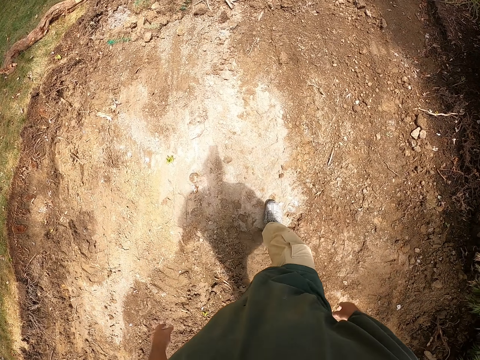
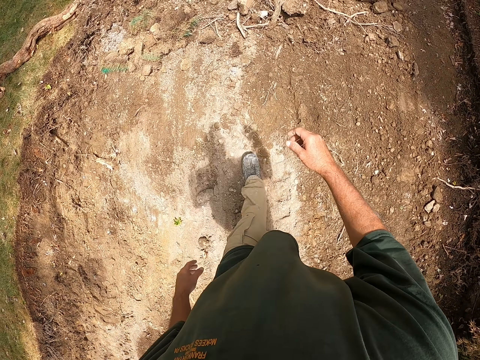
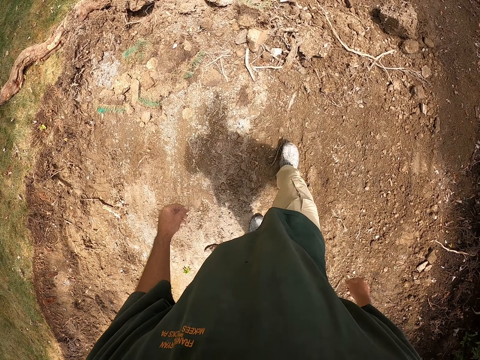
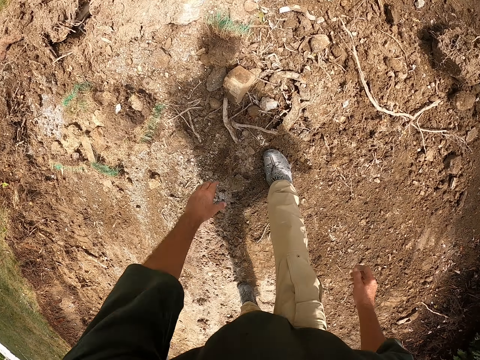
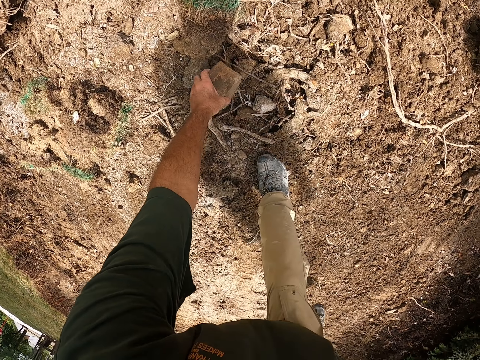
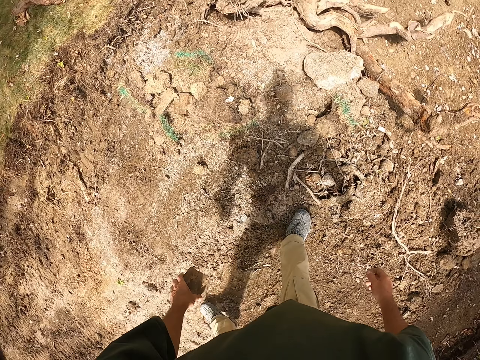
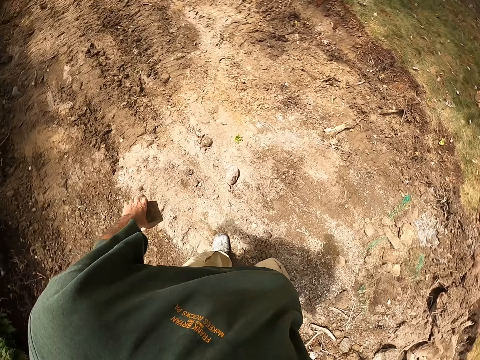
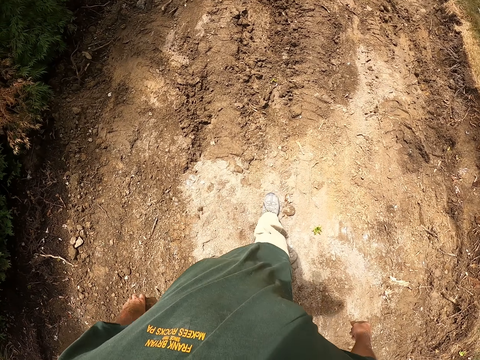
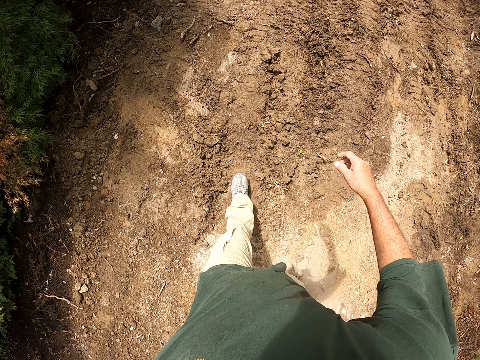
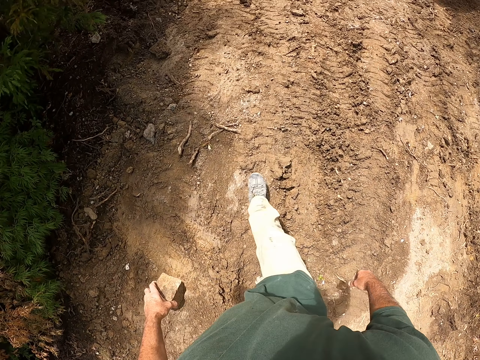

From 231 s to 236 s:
The camera wearer bends down. They pick another stone from the ground. They stand up and walk around the compound with the stone.

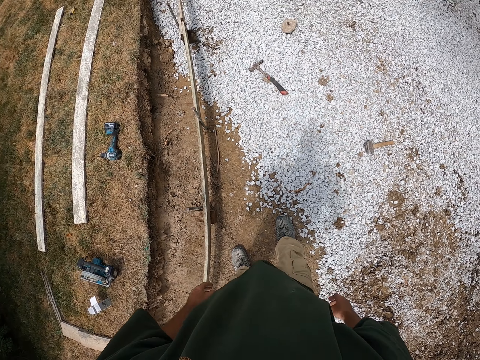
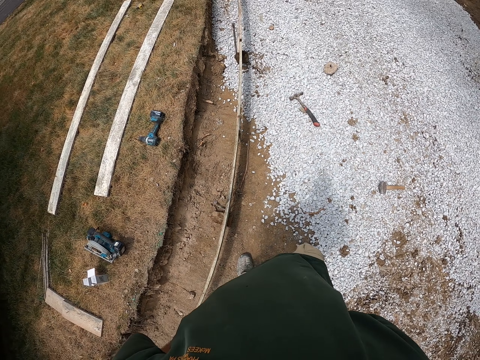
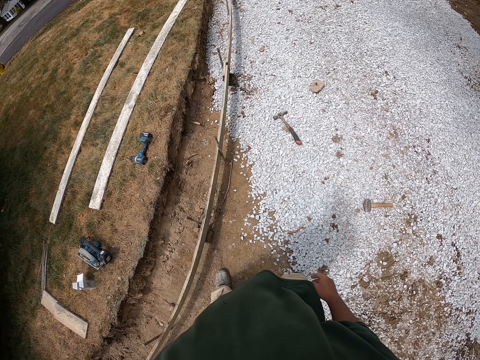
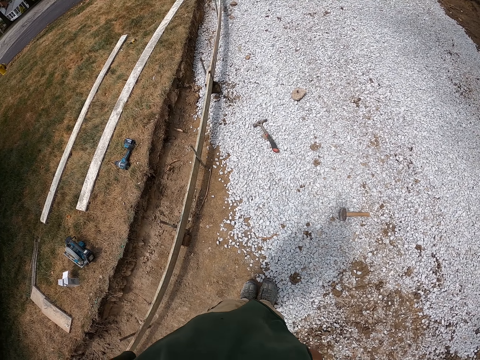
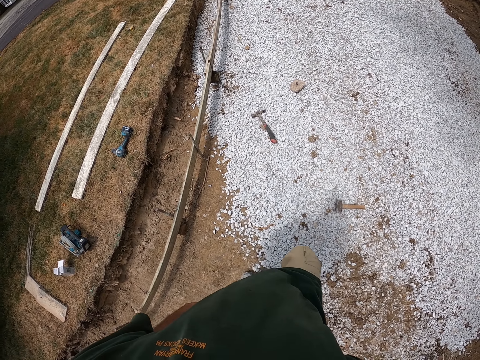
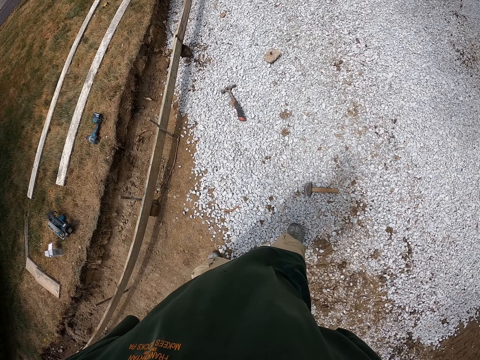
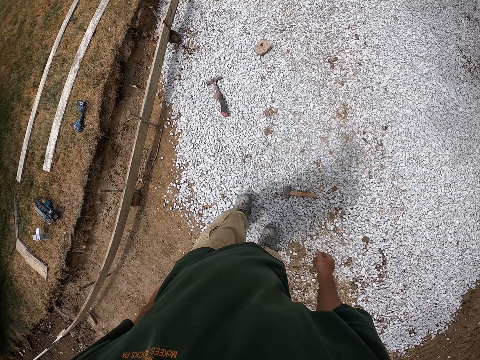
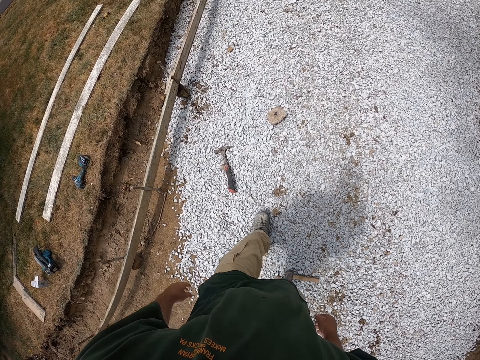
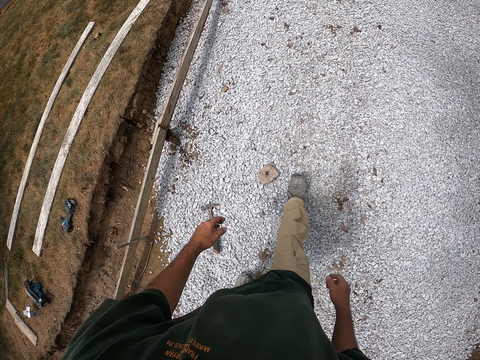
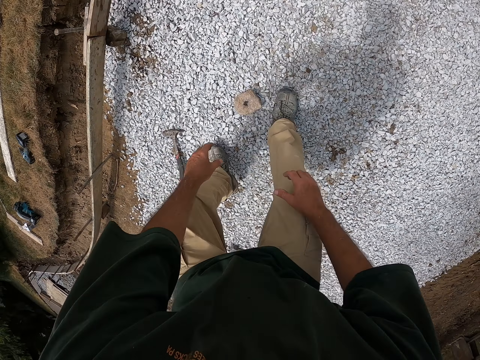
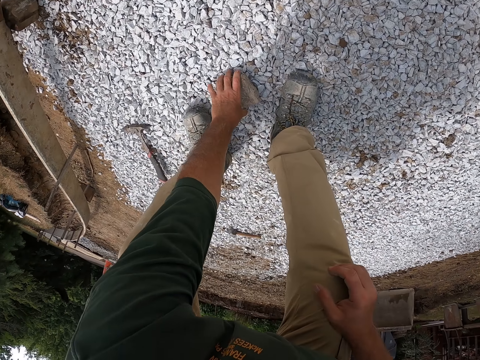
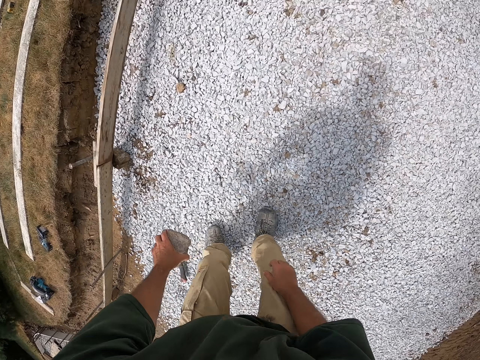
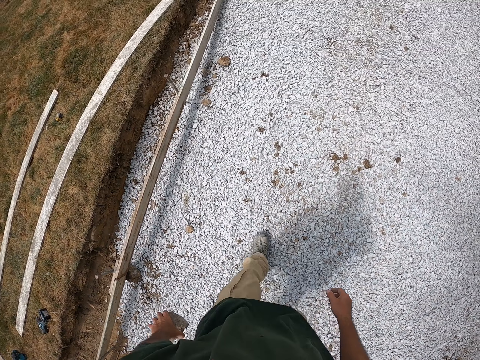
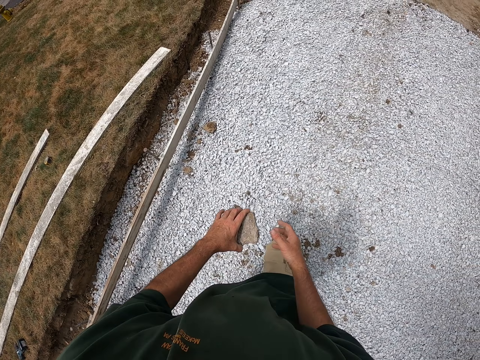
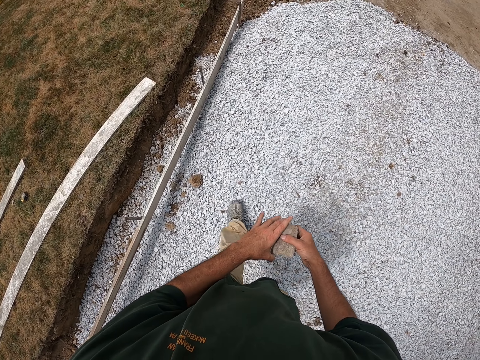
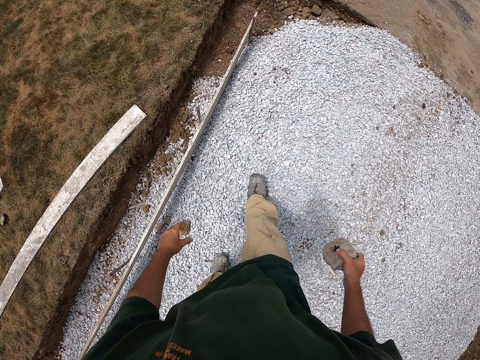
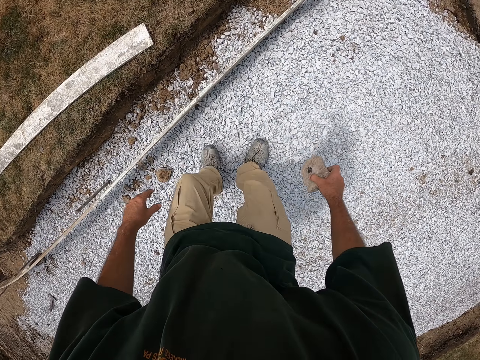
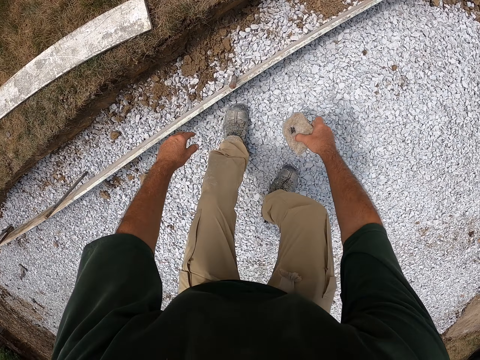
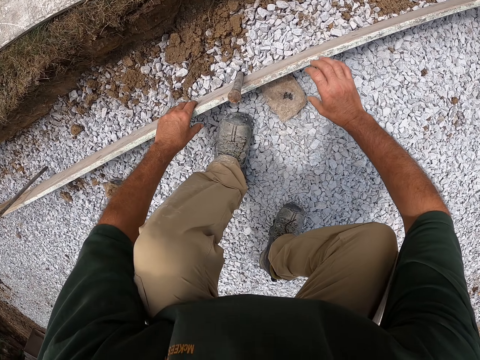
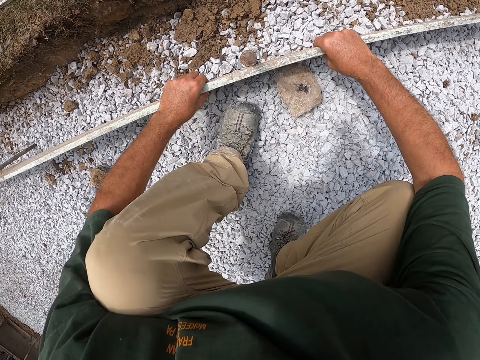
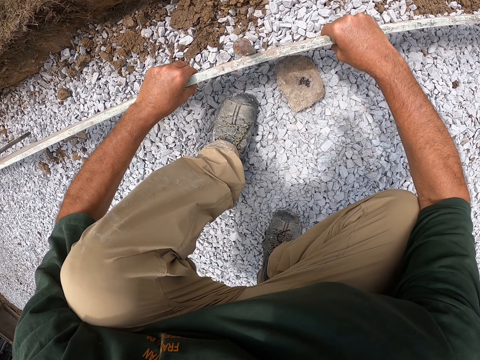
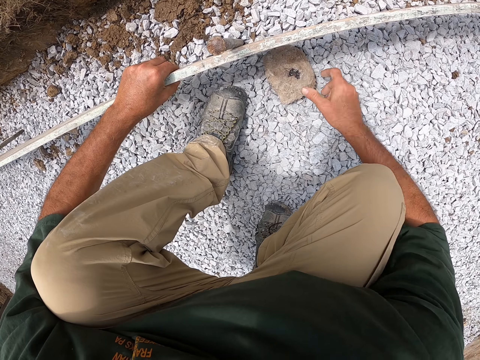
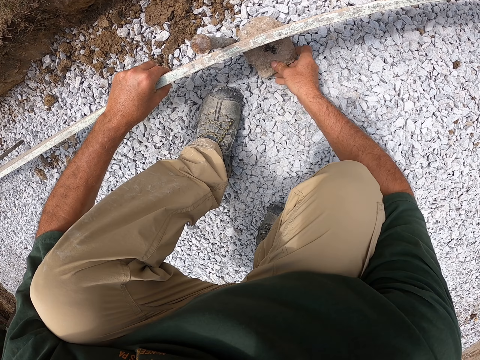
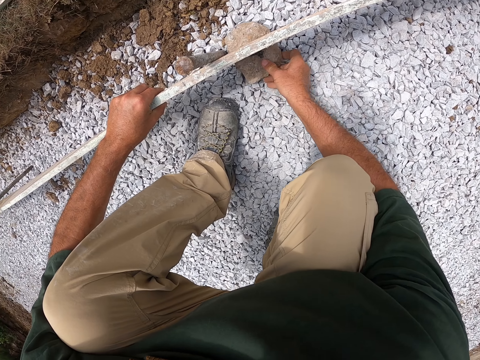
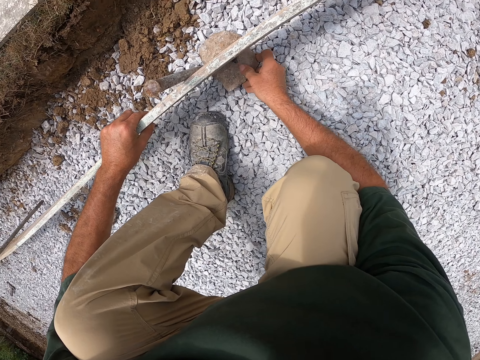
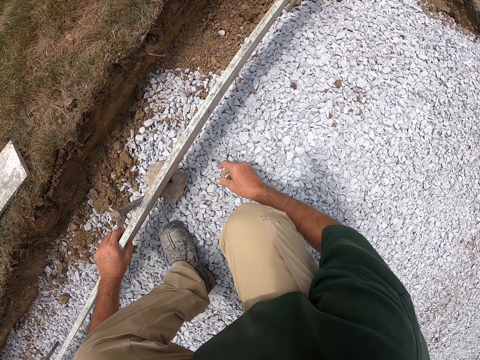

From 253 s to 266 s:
The camera wearer looks around the compound. They pick the stone on the ground. They walk around the compound, bend down, pick the stone, stand up and walk around the compound with the stone. They transfer the stone to the right hand. They bend down and drop the stone on the ground. They adjust the wood, hold the wood and lift the wood. They fix the stone beneath the wood.

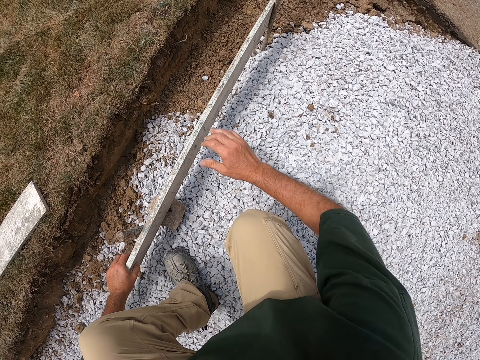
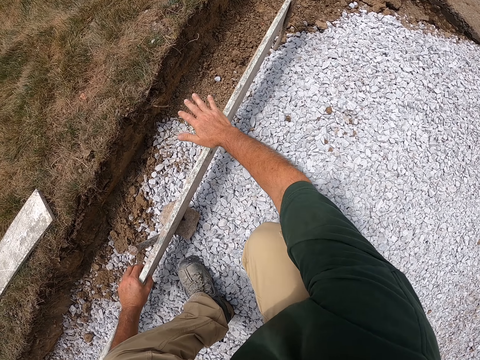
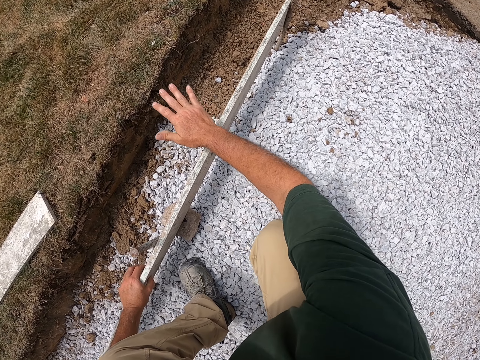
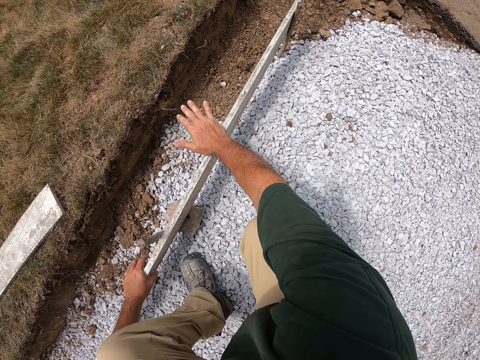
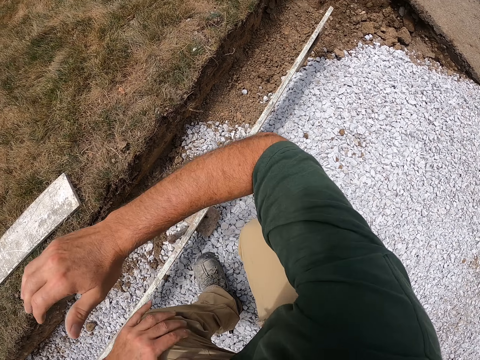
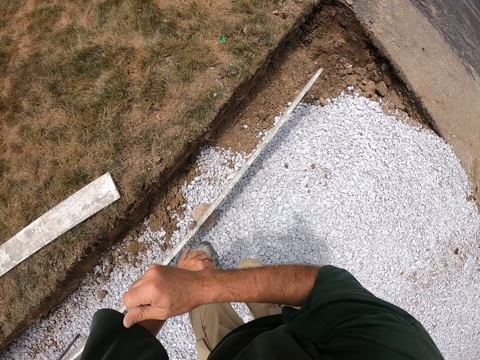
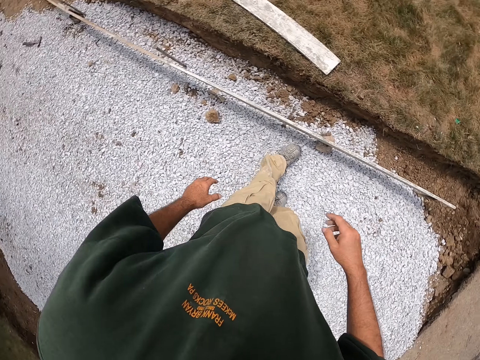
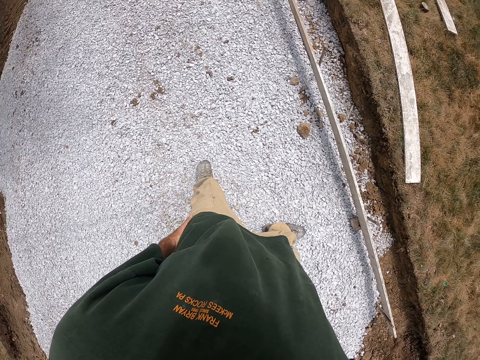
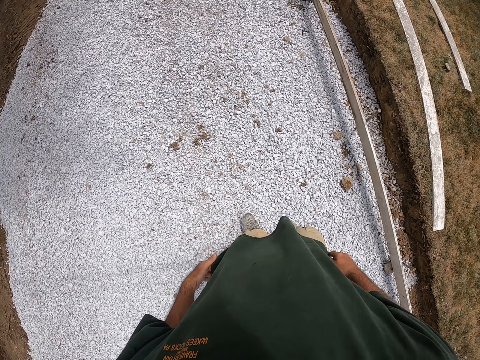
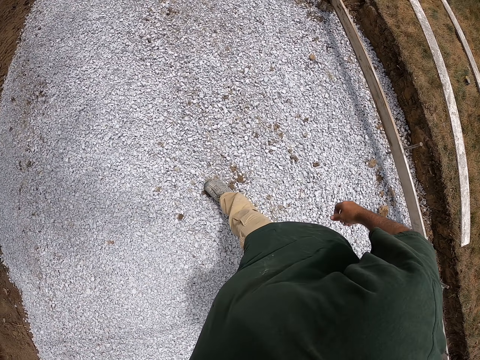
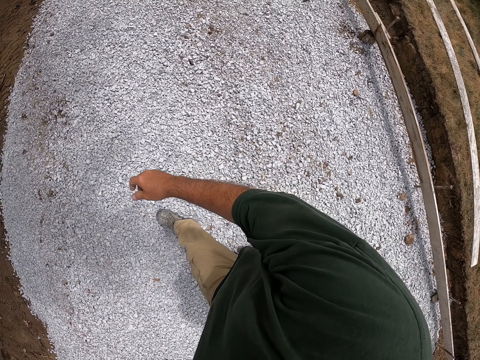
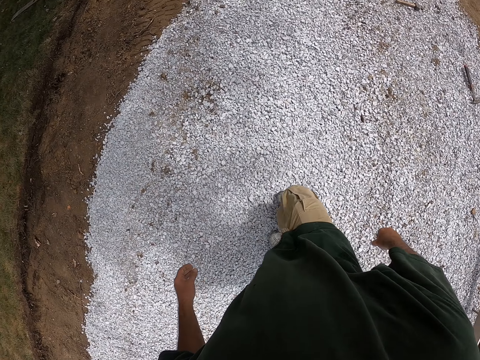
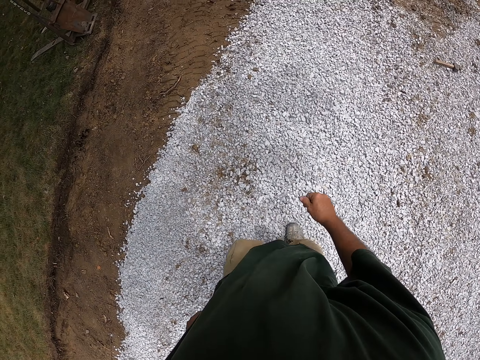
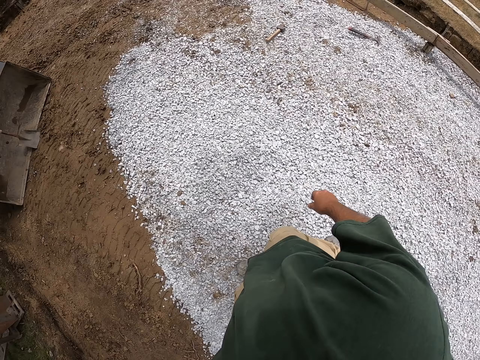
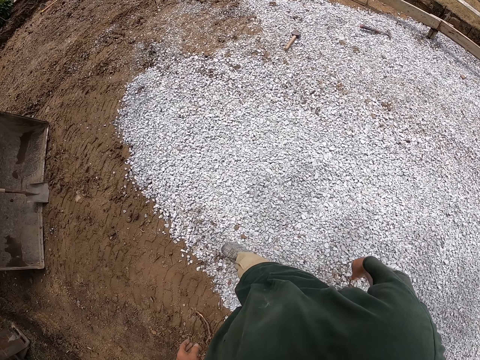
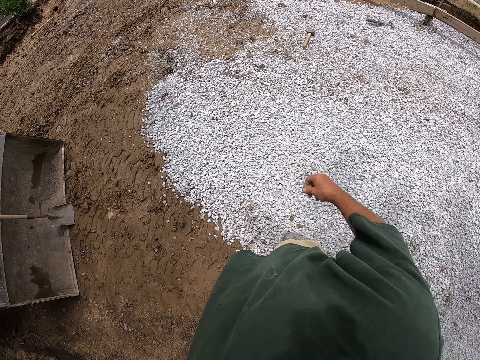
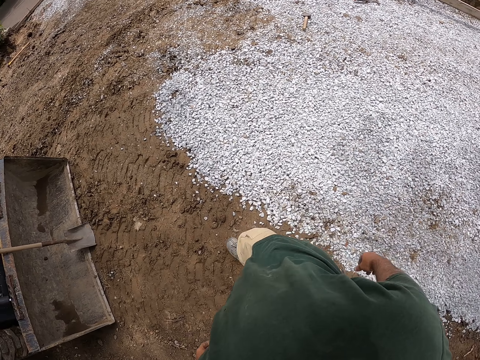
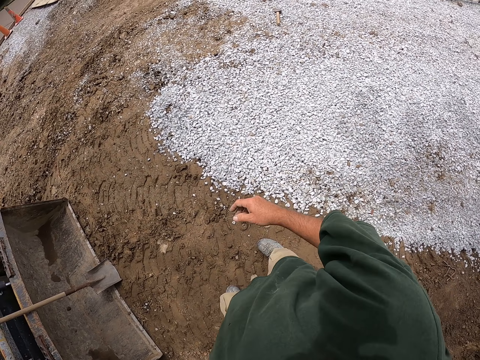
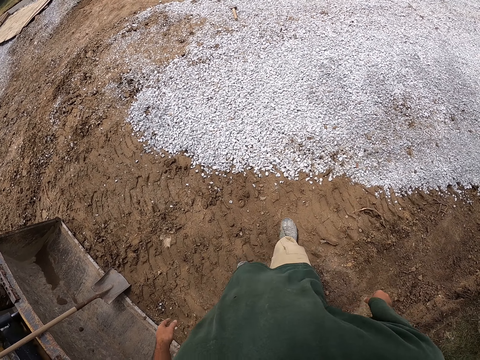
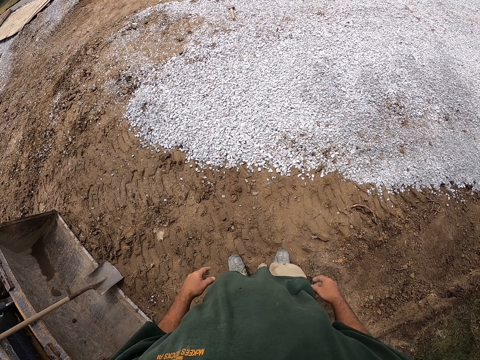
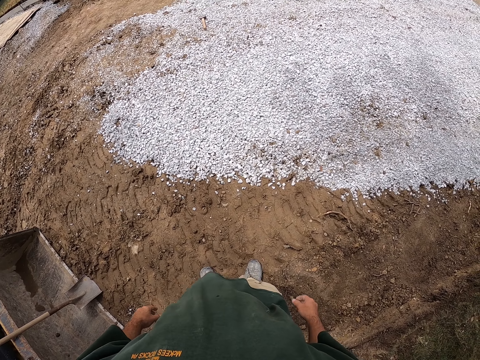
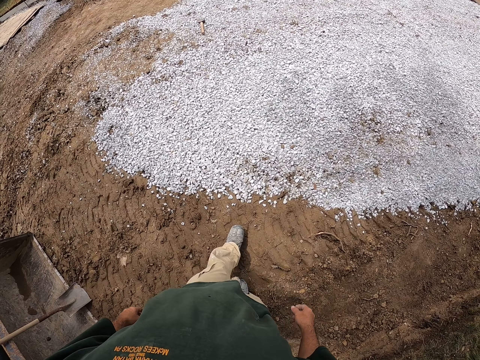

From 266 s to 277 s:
The camera wearer hits the wood with his right hand. He stands up and walks around the compound. He turns around and looks around the compound.
